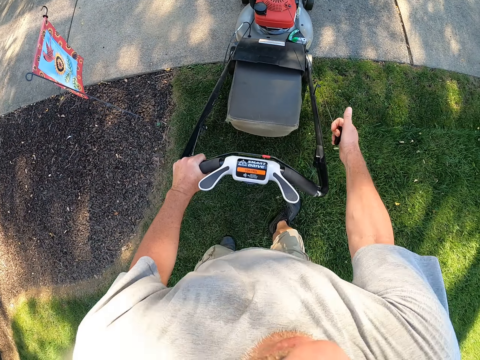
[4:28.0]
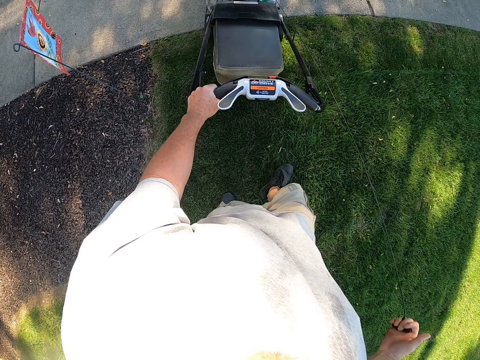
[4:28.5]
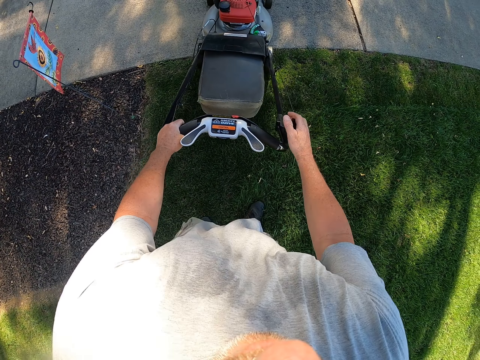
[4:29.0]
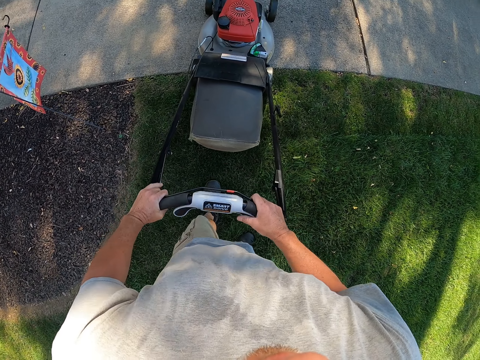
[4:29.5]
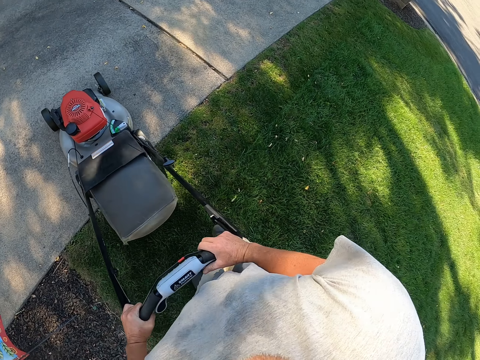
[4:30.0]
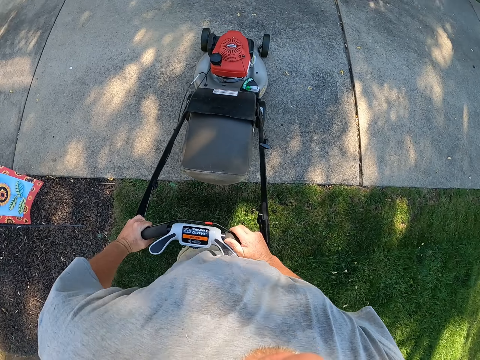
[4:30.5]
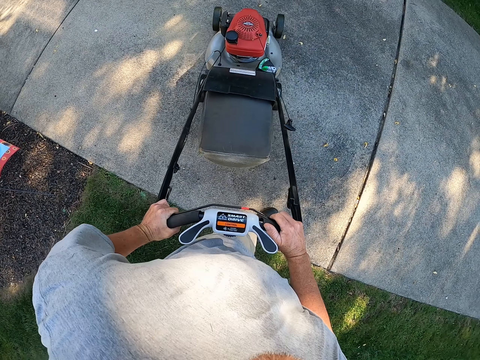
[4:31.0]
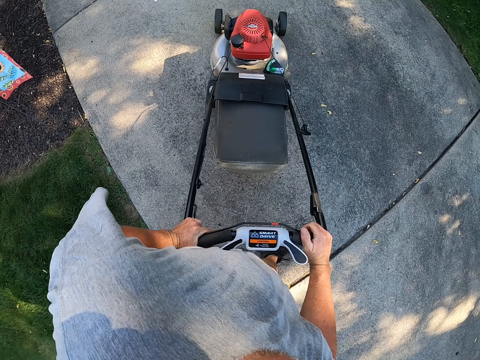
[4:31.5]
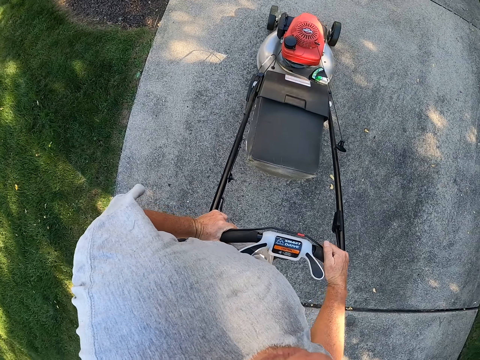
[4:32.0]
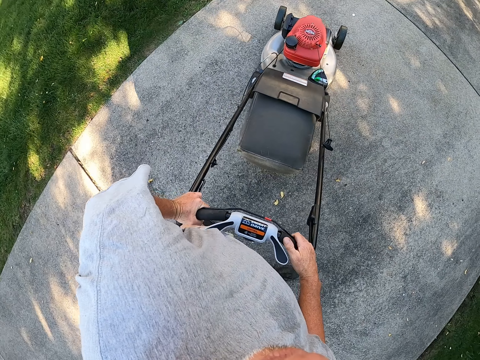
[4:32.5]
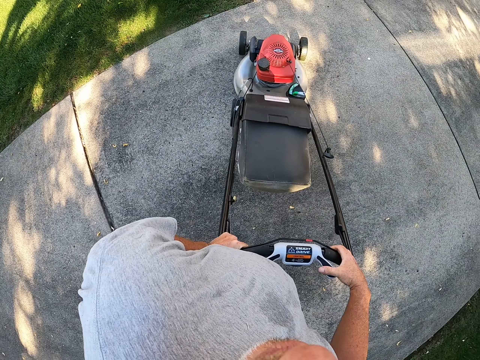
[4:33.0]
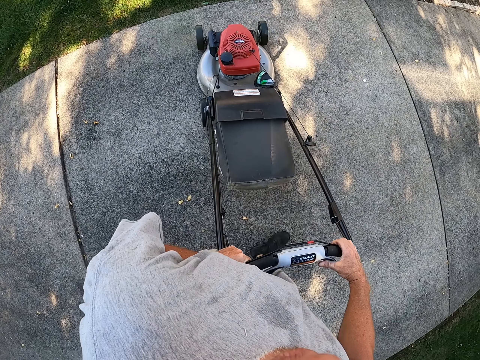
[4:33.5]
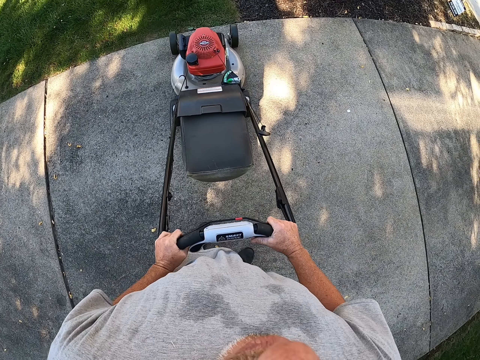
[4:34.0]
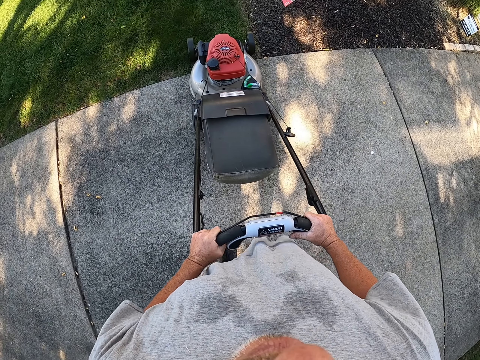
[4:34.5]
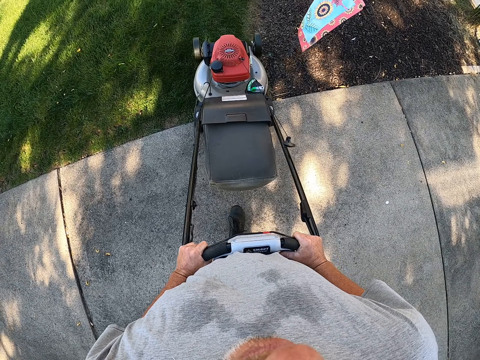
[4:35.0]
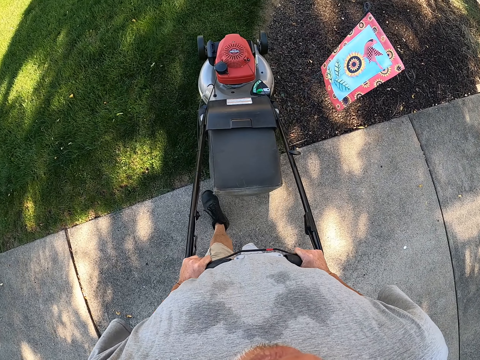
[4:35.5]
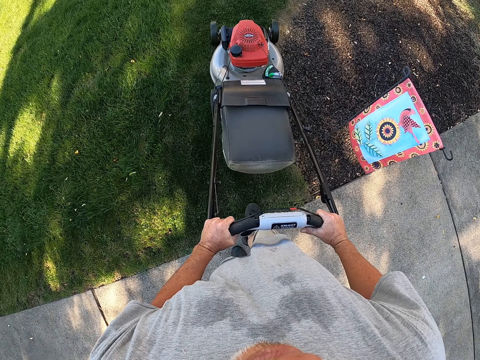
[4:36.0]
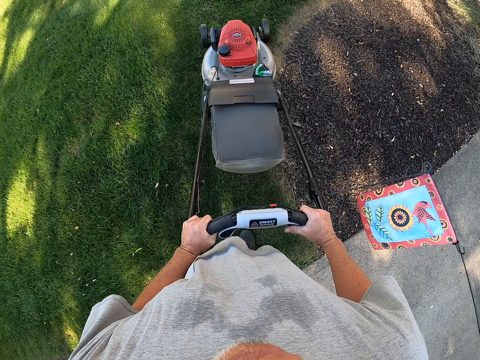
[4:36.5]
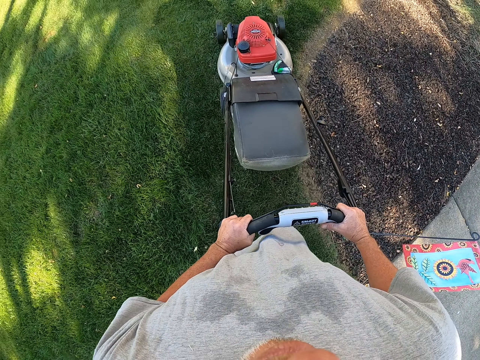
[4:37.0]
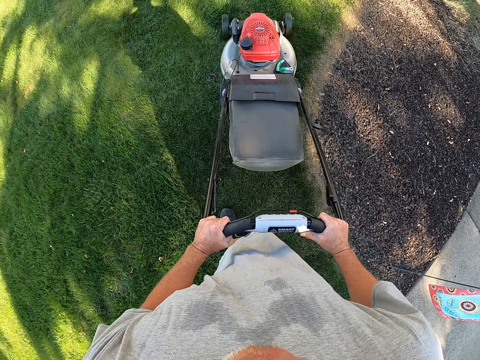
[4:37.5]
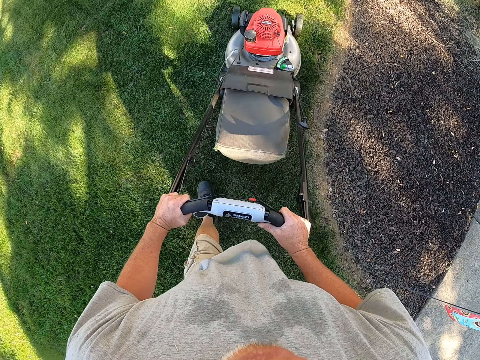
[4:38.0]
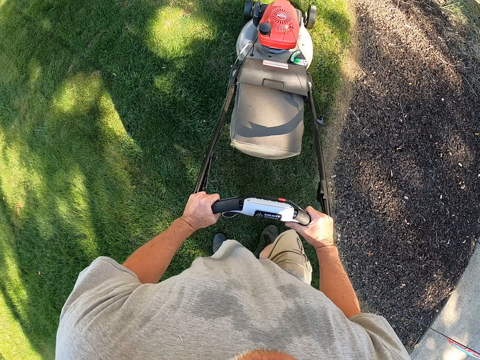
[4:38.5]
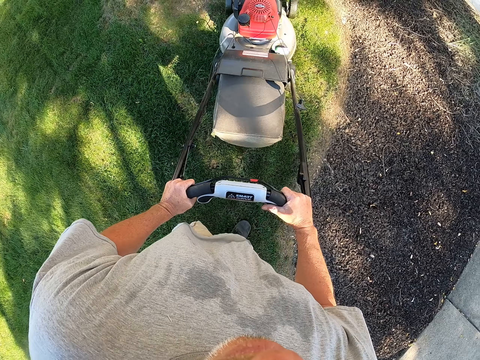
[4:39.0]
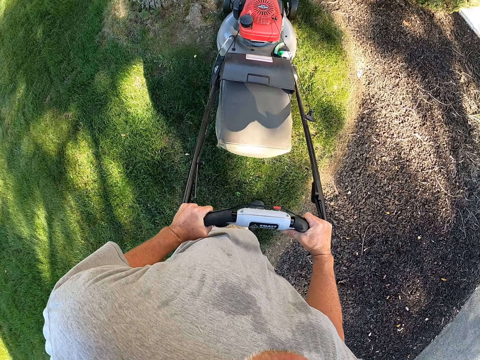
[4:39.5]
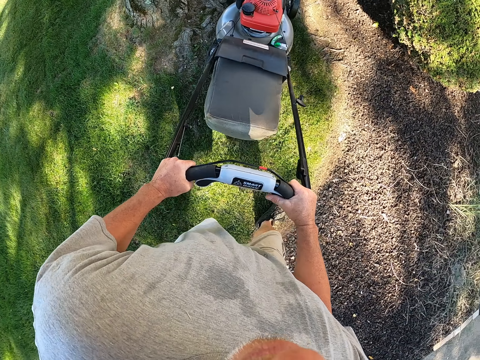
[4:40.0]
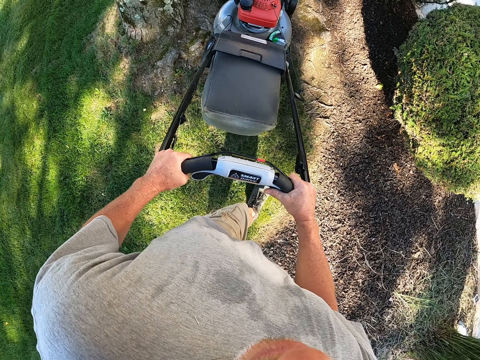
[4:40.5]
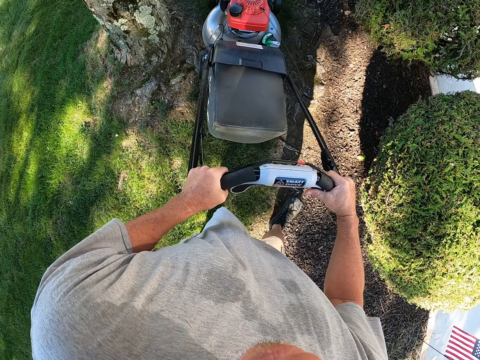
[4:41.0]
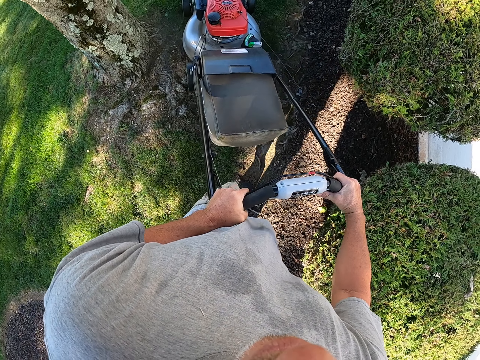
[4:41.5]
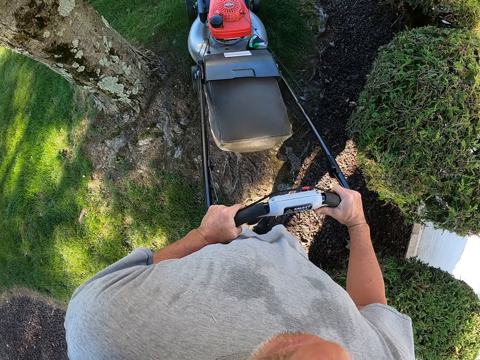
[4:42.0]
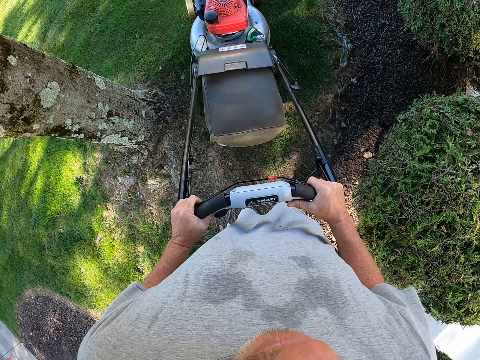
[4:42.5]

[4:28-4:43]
The camera wearer starts the lawnmower. They drive the lawnmower on the floor. They turn the lawn mower. They trim grass on the compound with the lawn mower.

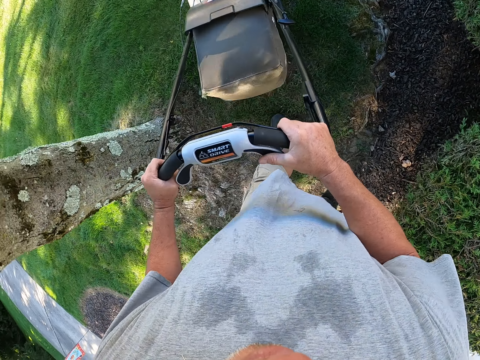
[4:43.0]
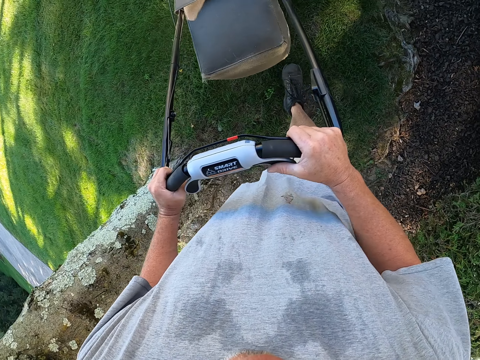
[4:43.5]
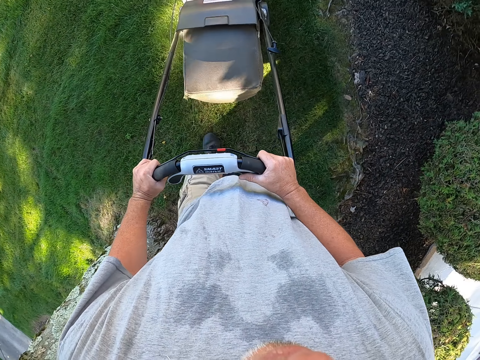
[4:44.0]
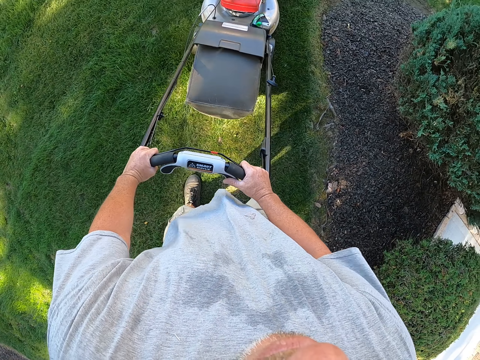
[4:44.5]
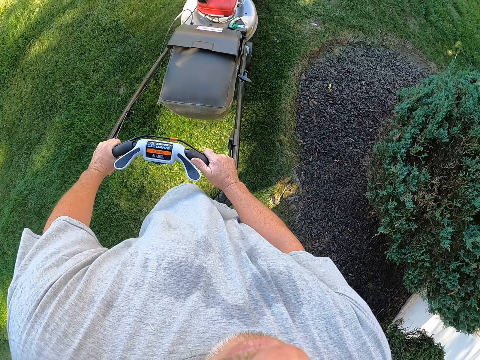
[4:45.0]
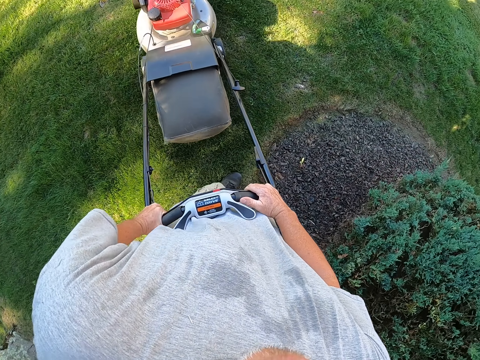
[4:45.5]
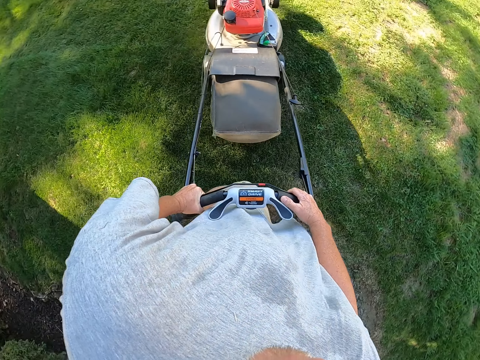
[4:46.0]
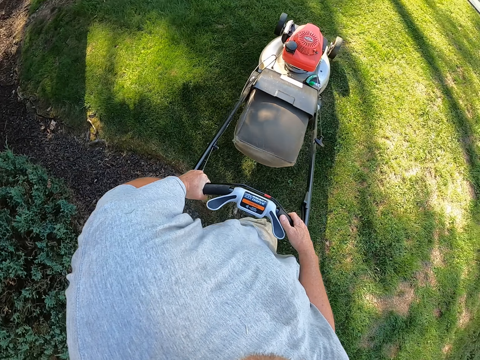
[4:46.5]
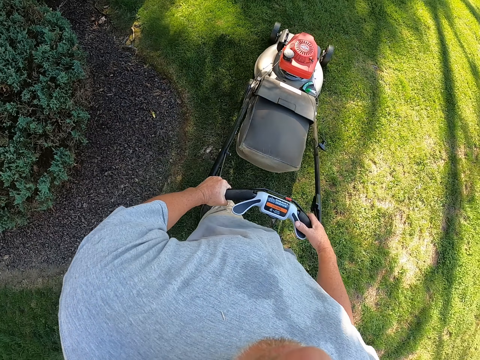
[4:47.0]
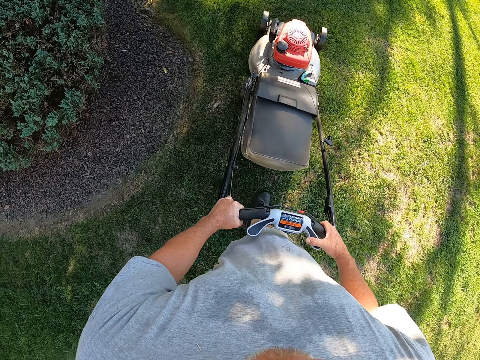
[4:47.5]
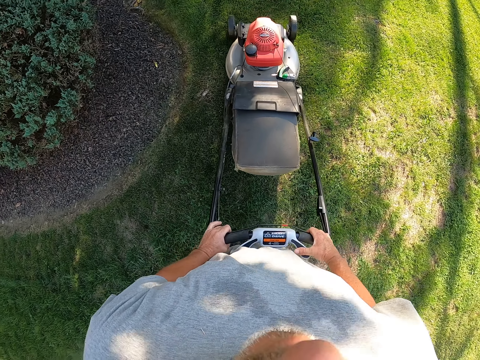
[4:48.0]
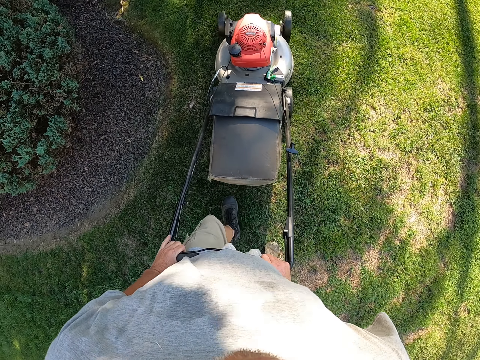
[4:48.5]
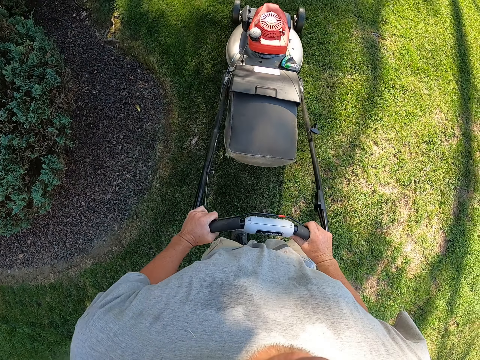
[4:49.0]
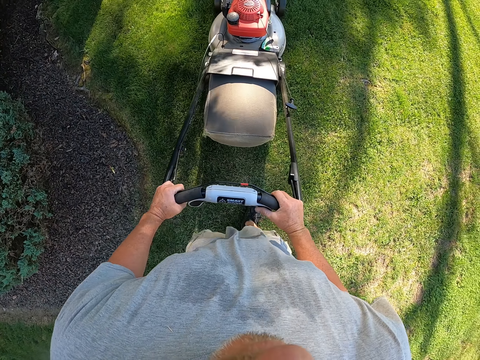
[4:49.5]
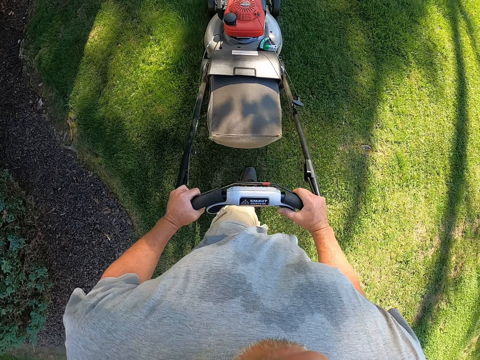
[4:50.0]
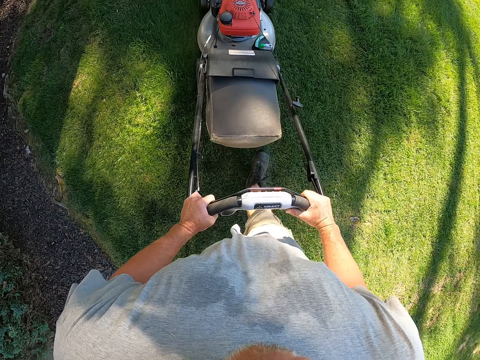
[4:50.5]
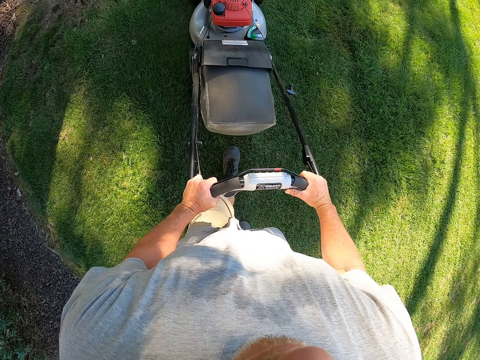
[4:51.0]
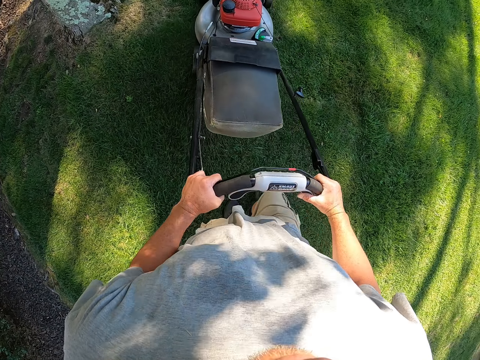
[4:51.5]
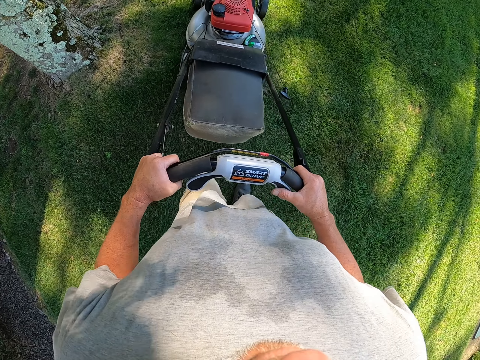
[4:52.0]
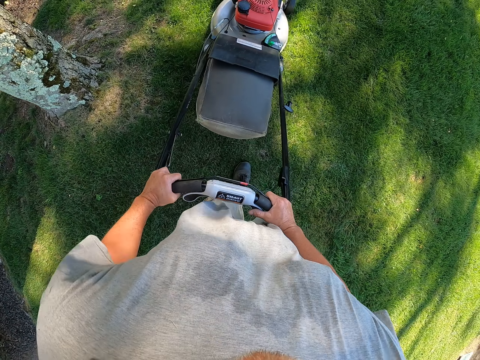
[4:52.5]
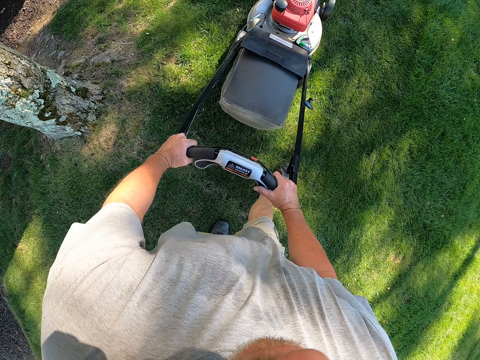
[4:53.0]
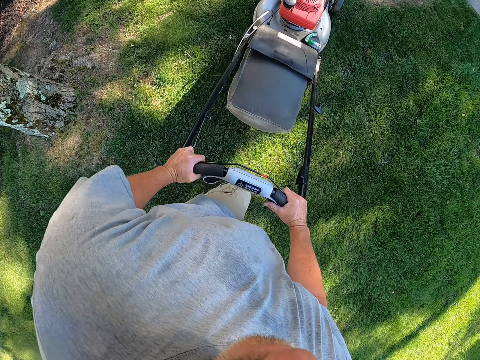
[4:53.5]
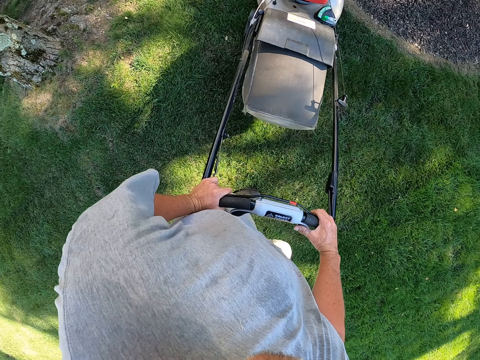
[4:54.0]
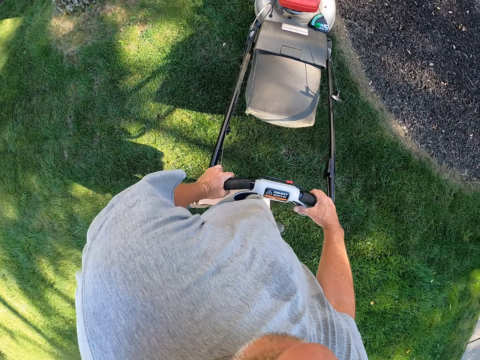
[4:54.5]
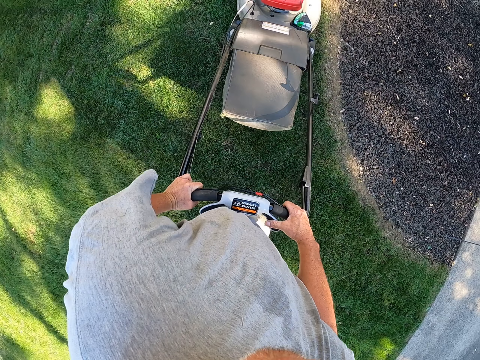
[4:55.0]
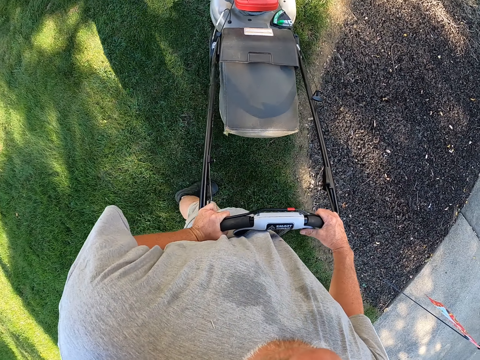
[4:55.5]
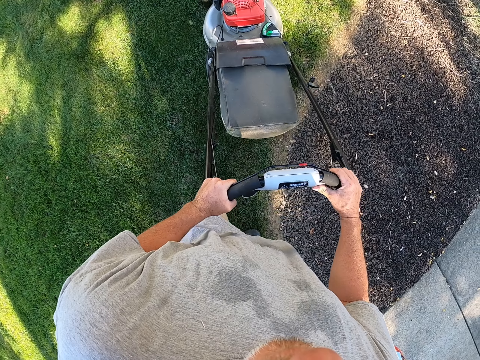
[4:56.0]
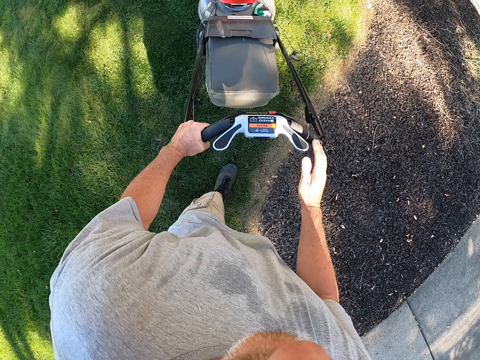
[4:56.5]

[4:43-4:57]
The camera wearer changes direction. They trim grass on the compound. They change direction.
